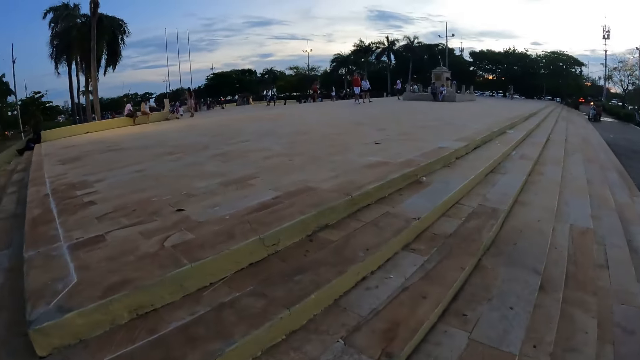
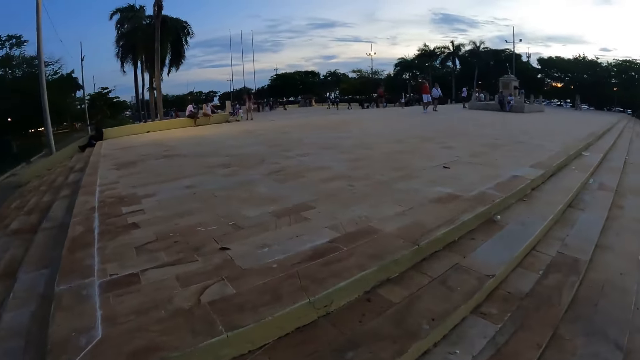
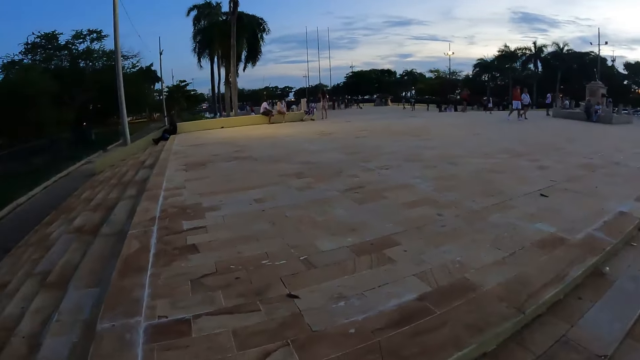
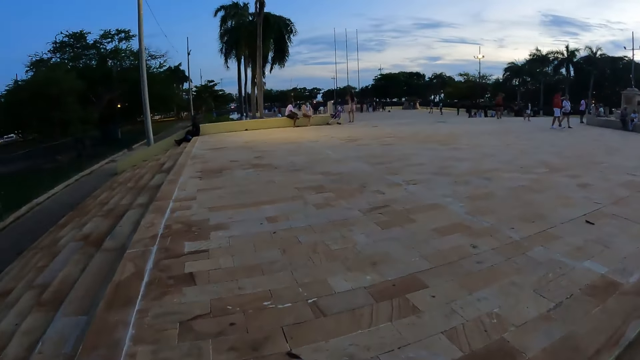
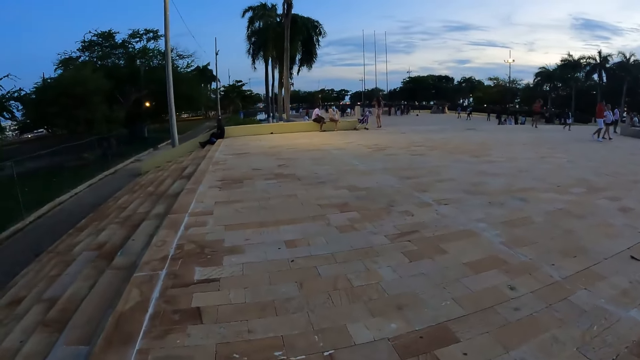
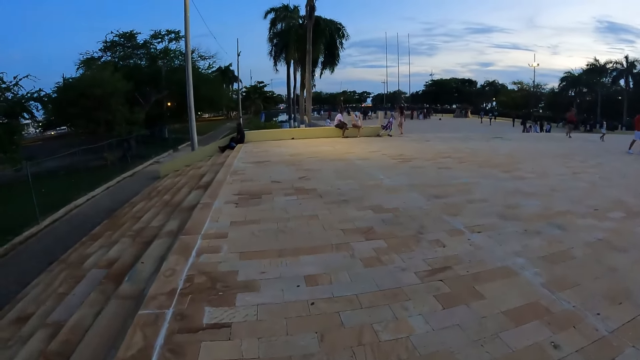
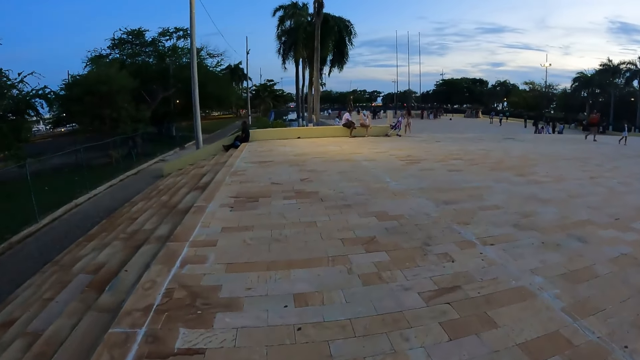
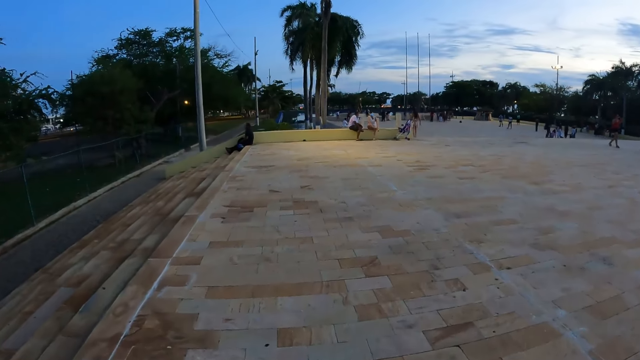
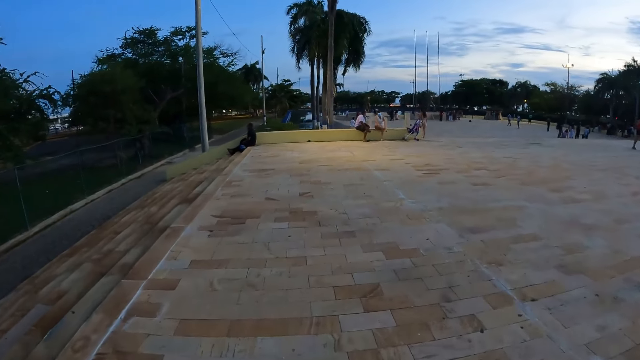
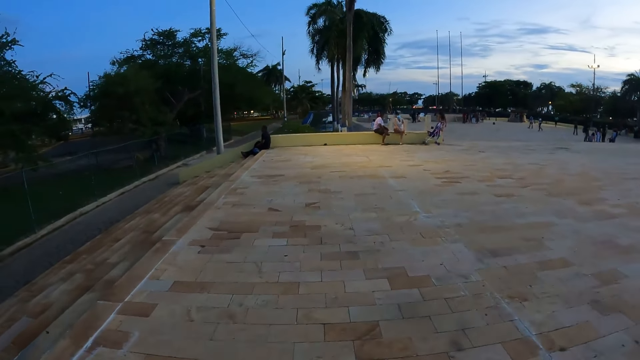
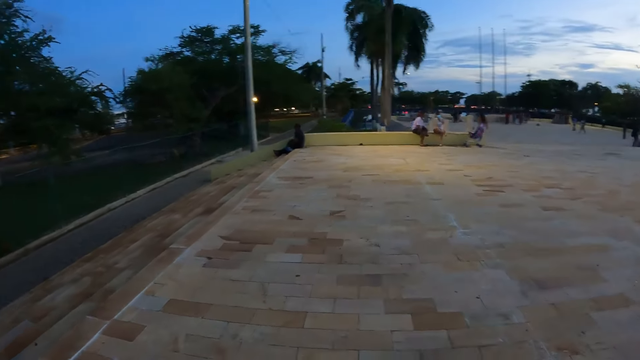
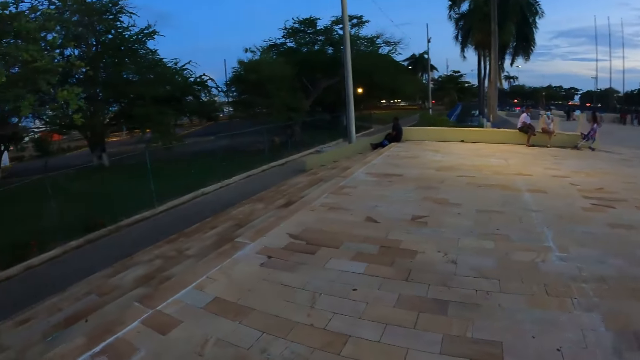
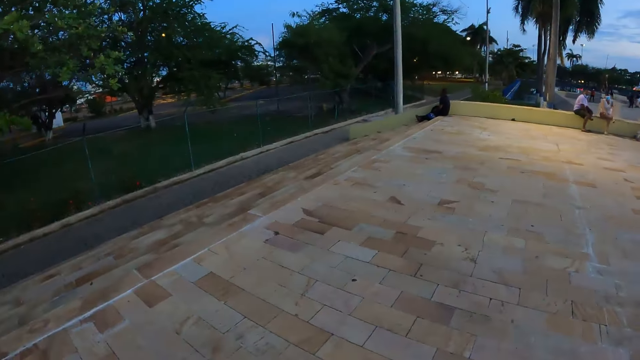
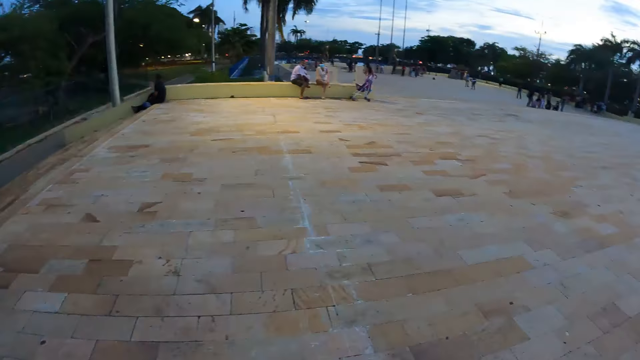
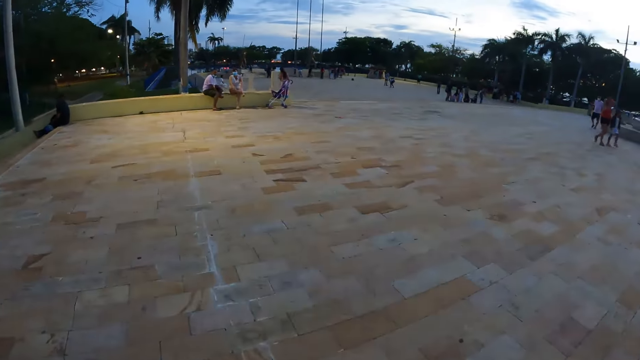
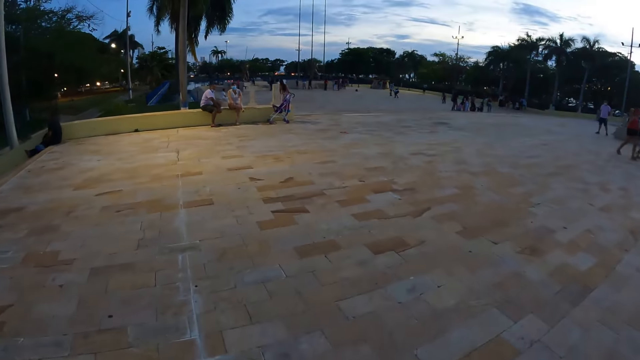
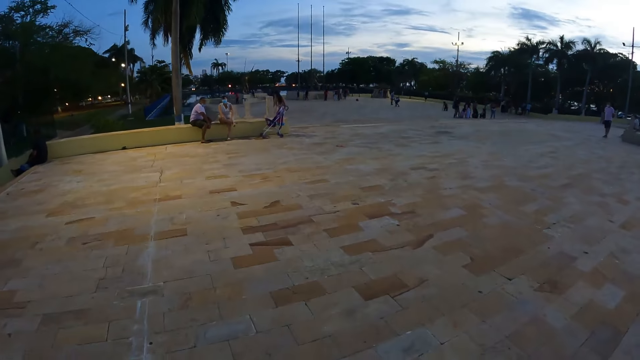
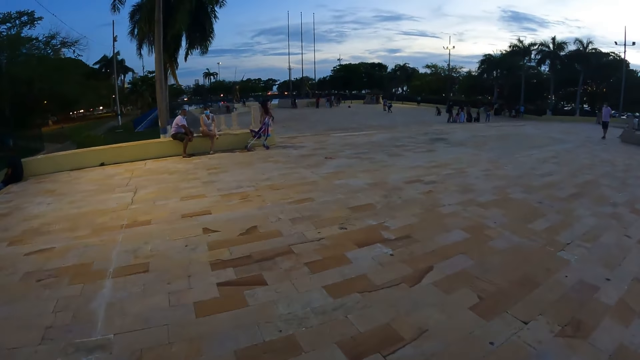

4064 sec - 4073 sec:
The camera wearer walks around.

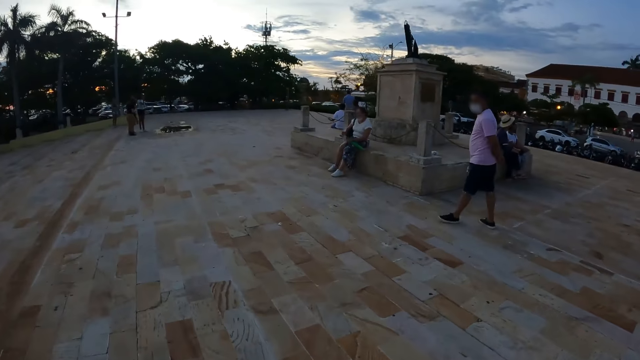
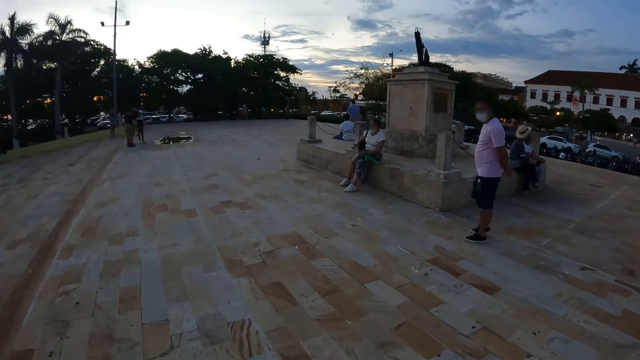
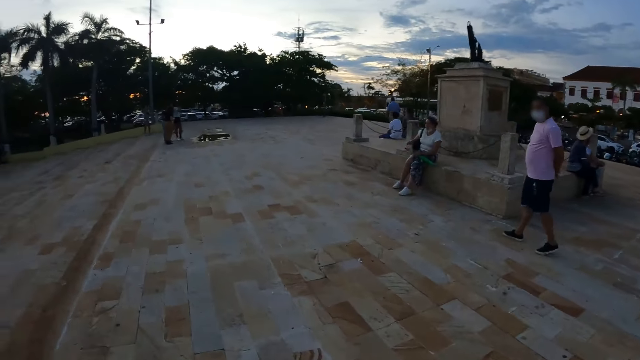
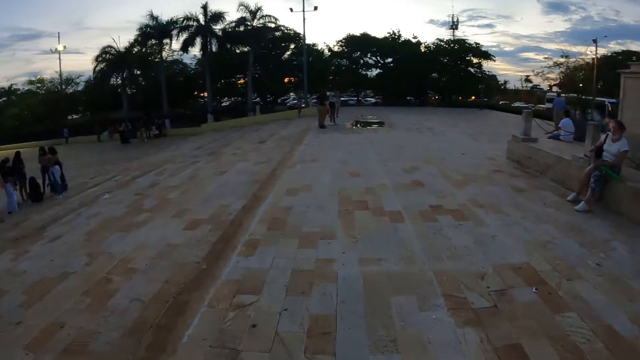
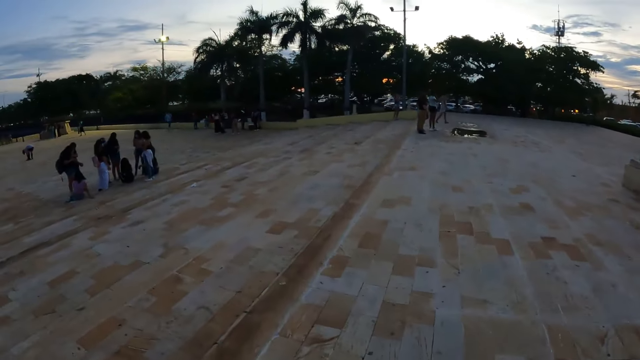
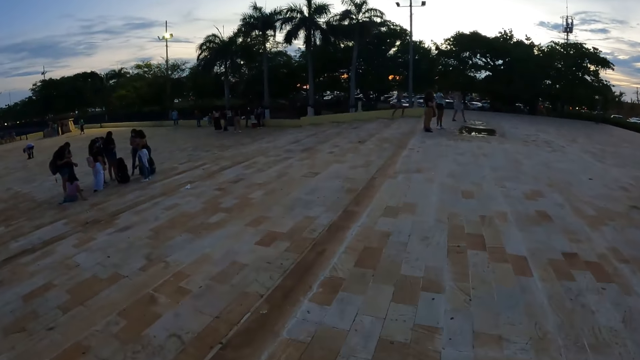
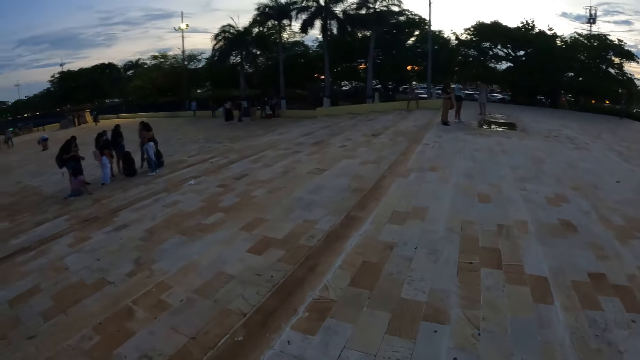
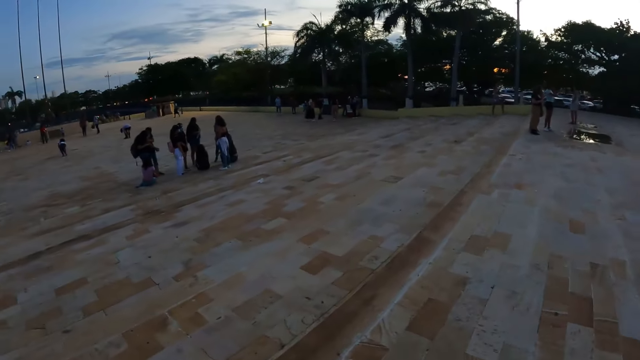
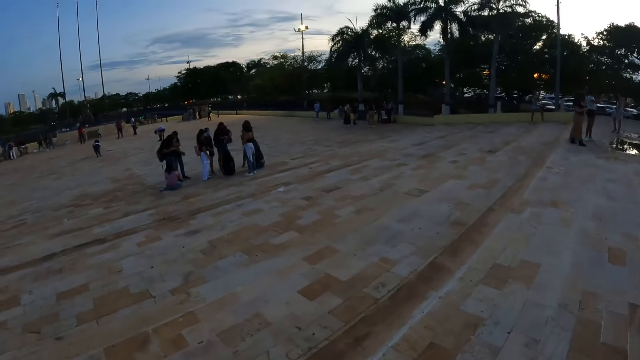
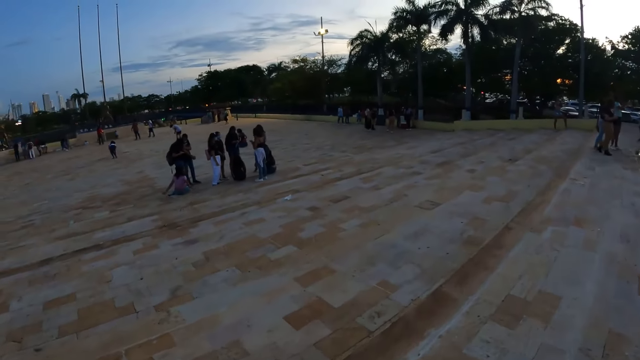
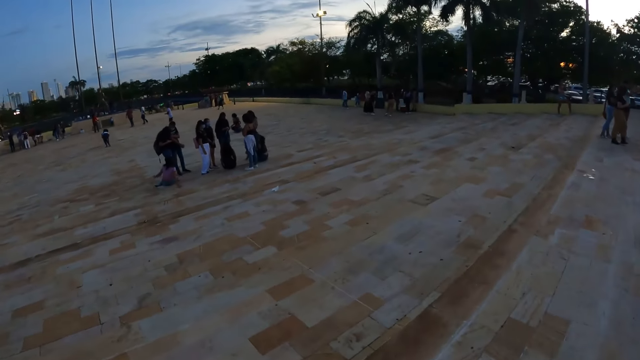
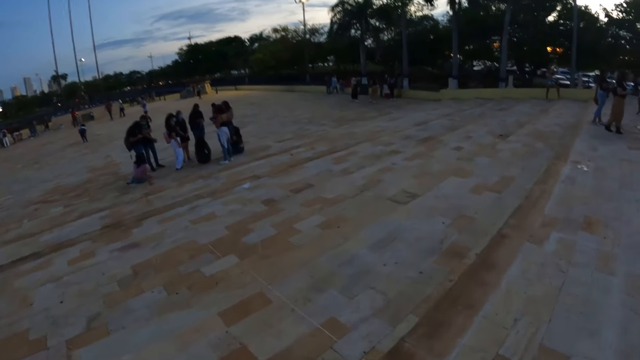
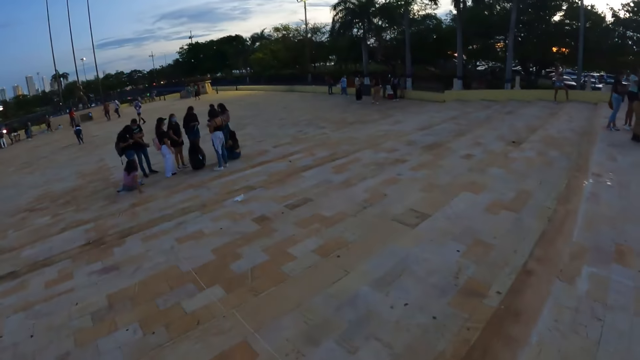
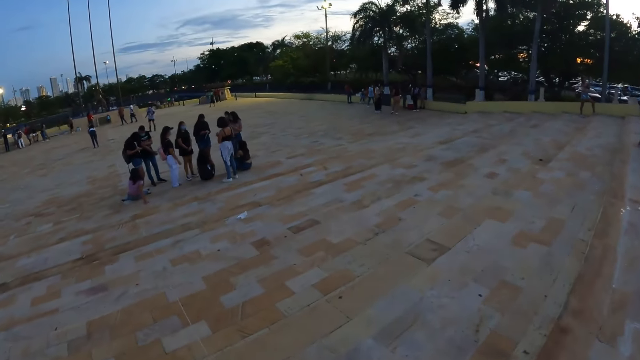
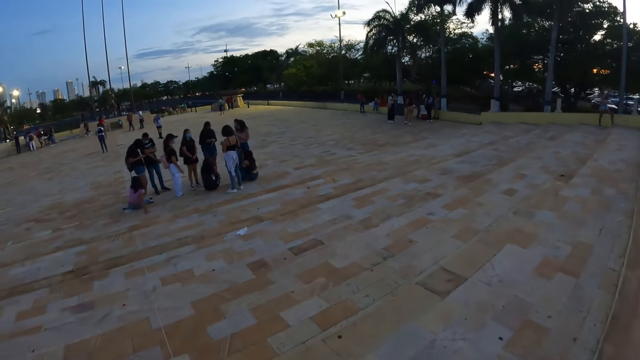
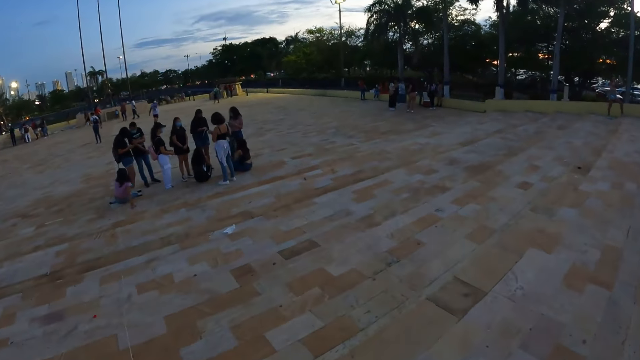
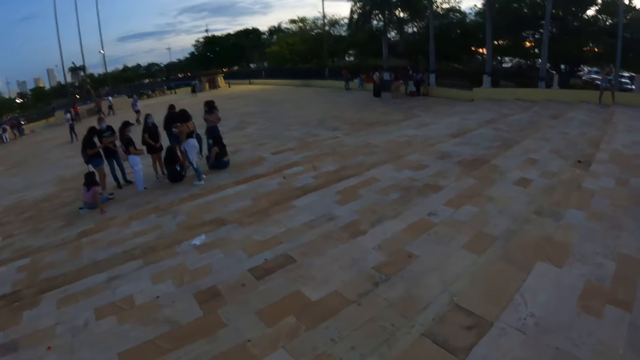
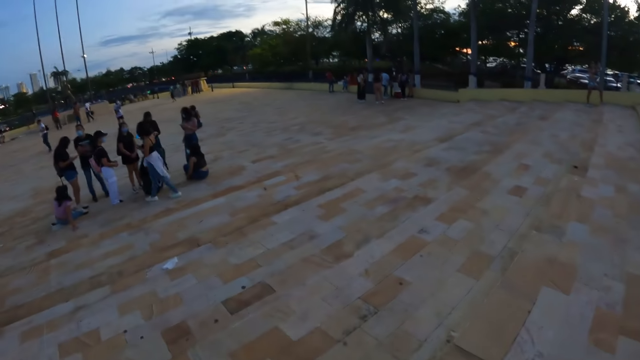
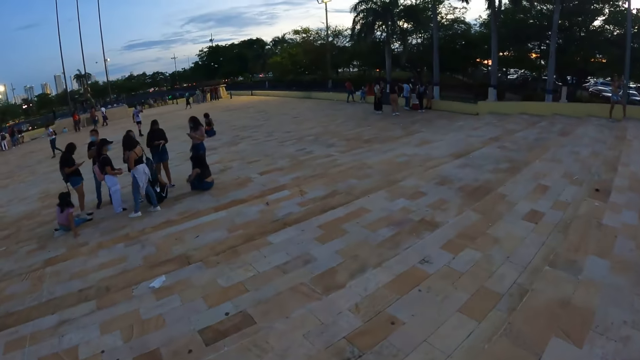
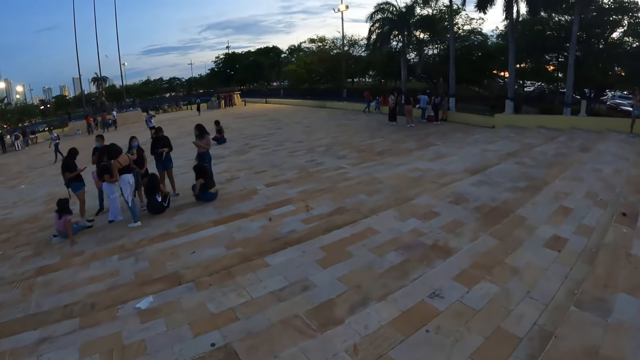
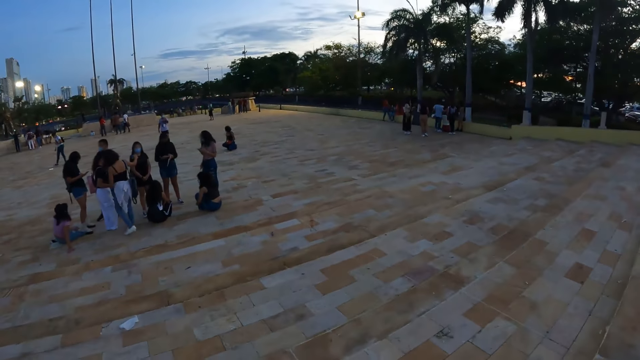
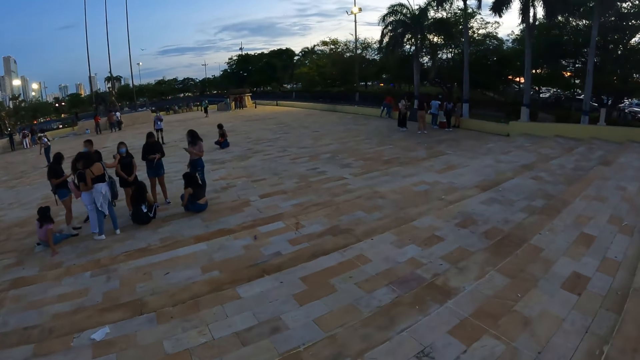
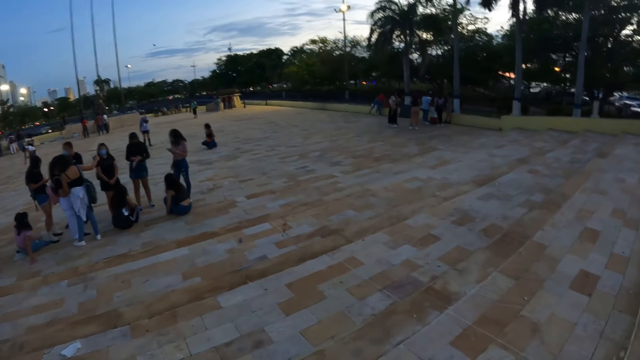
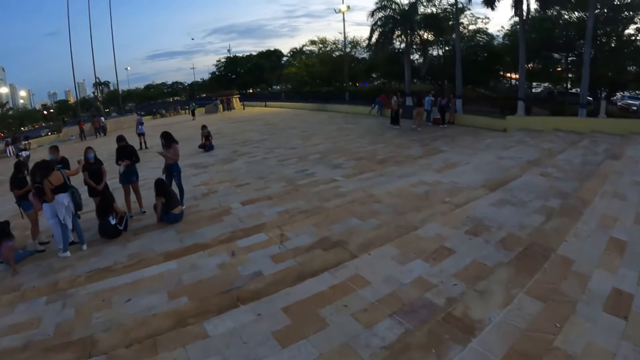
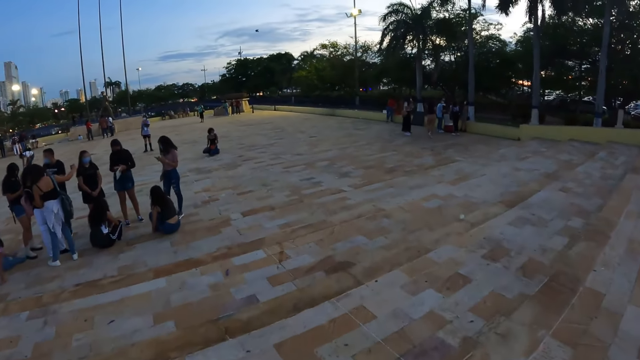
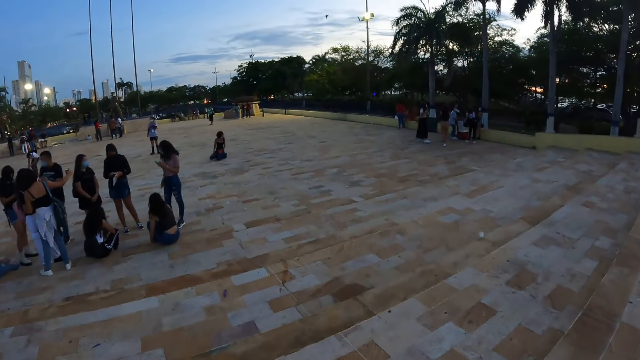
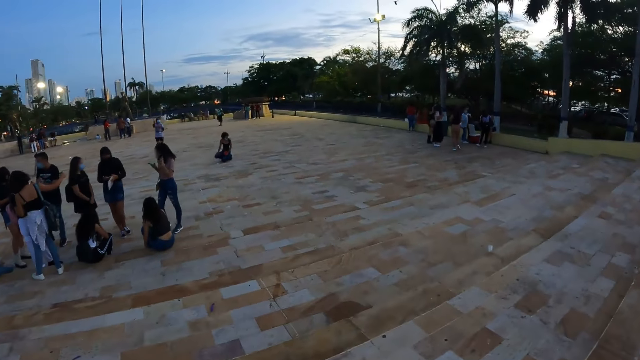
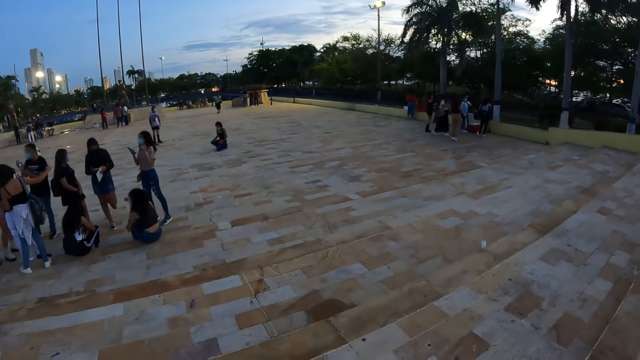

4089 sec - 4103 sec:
The camera wearer looks around. They climb up stairs.
